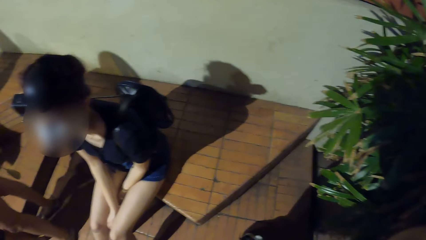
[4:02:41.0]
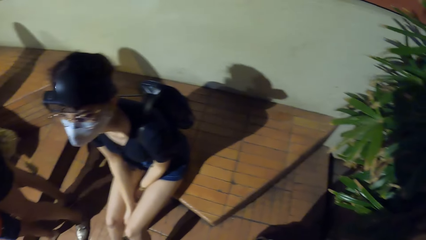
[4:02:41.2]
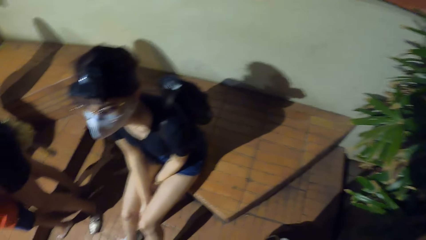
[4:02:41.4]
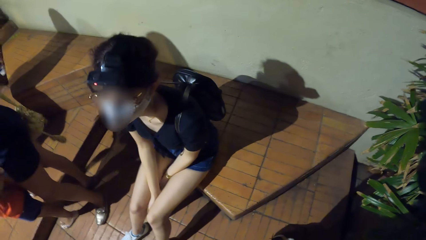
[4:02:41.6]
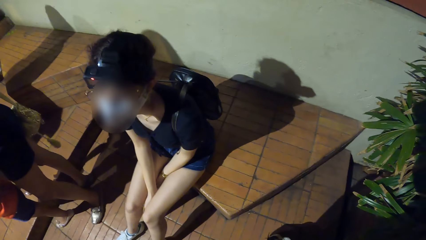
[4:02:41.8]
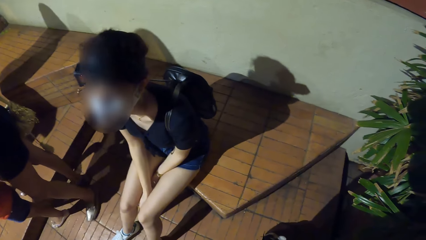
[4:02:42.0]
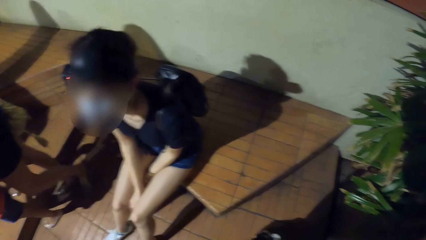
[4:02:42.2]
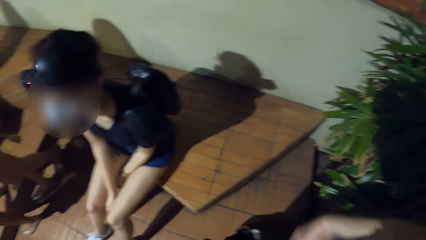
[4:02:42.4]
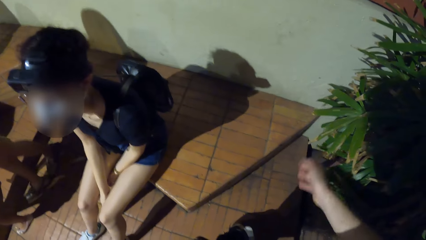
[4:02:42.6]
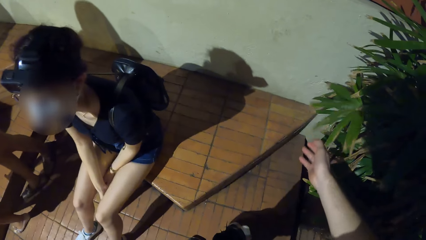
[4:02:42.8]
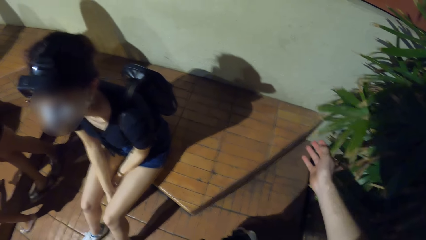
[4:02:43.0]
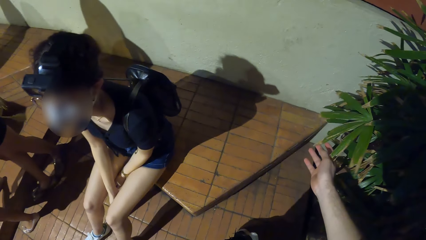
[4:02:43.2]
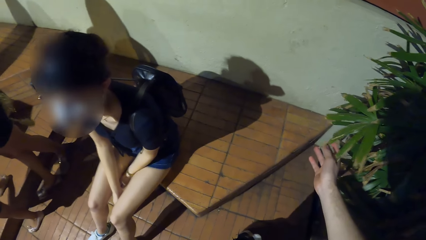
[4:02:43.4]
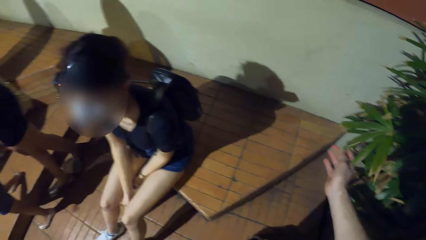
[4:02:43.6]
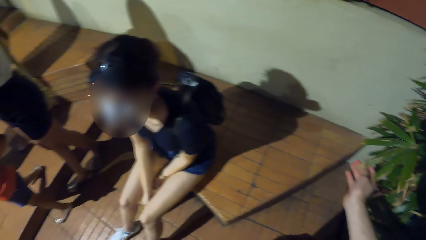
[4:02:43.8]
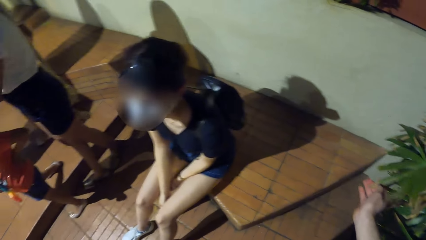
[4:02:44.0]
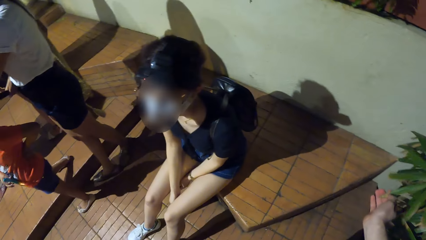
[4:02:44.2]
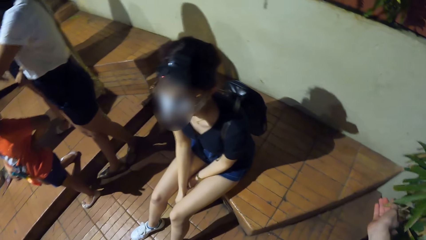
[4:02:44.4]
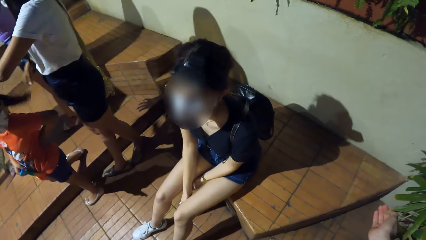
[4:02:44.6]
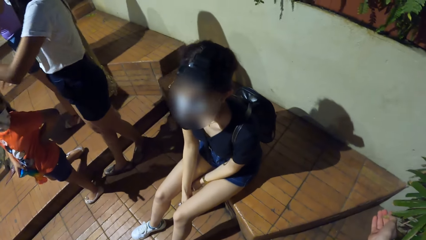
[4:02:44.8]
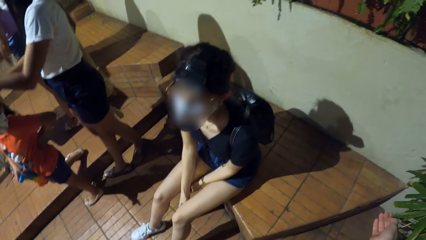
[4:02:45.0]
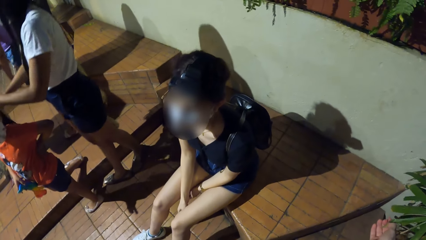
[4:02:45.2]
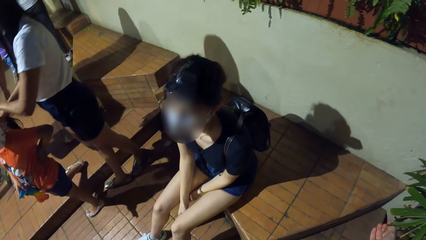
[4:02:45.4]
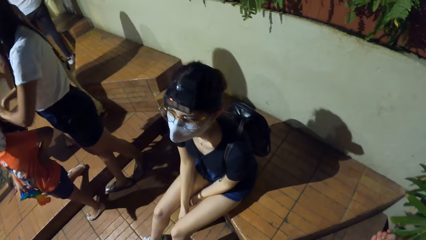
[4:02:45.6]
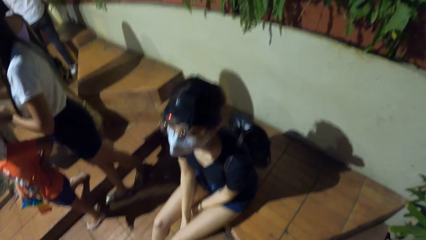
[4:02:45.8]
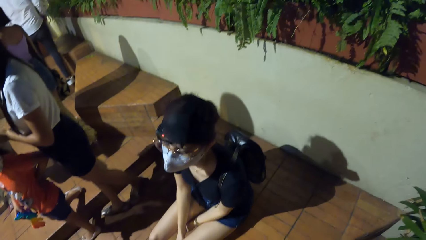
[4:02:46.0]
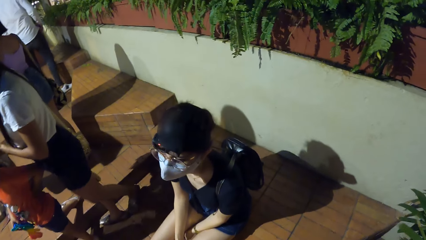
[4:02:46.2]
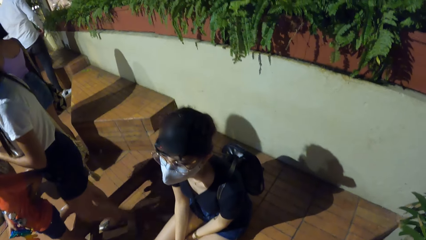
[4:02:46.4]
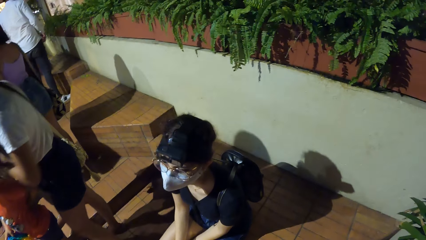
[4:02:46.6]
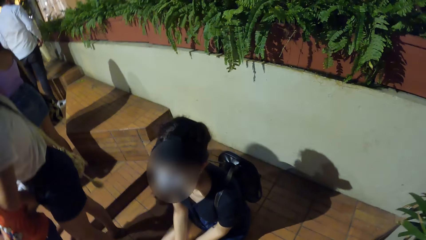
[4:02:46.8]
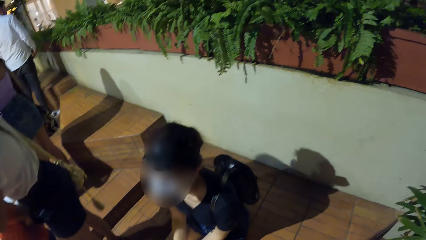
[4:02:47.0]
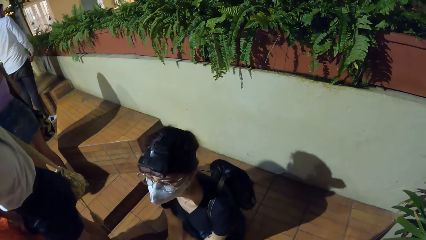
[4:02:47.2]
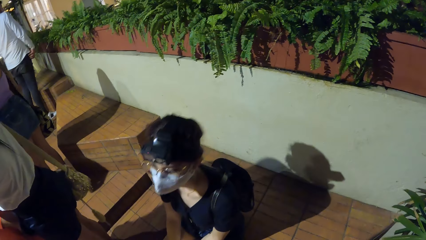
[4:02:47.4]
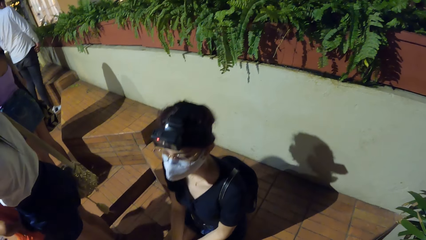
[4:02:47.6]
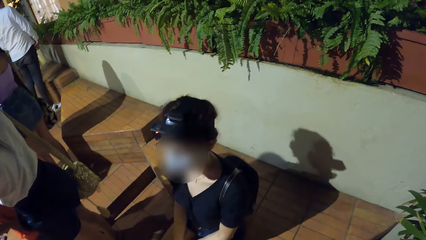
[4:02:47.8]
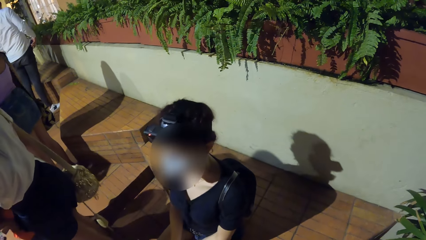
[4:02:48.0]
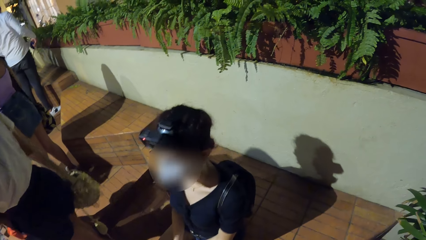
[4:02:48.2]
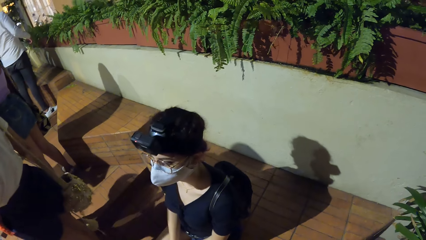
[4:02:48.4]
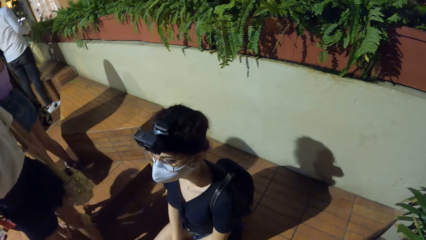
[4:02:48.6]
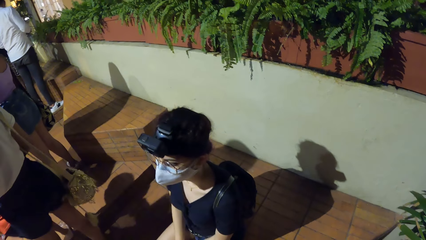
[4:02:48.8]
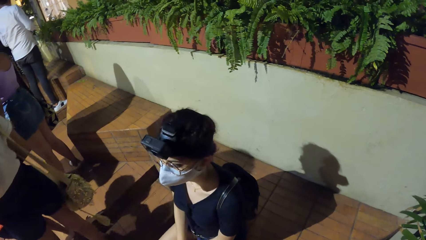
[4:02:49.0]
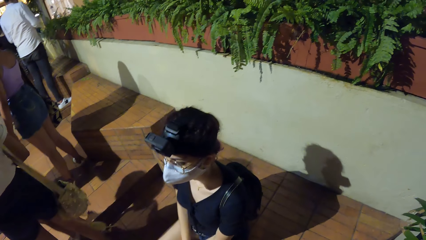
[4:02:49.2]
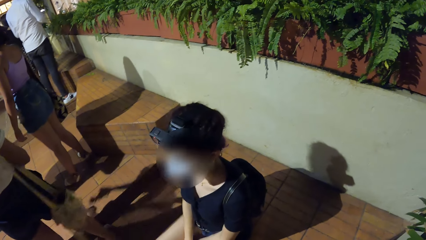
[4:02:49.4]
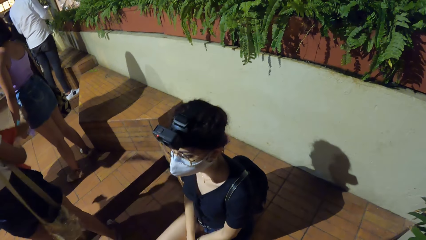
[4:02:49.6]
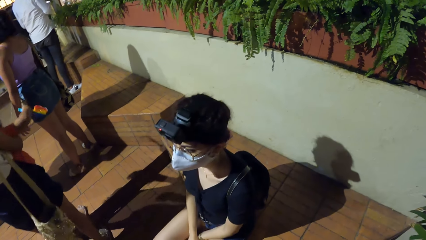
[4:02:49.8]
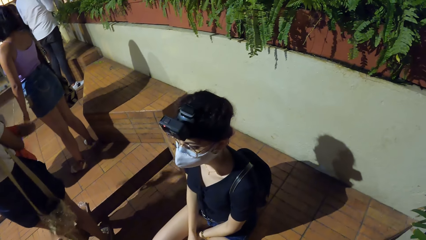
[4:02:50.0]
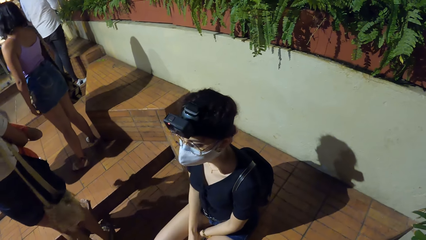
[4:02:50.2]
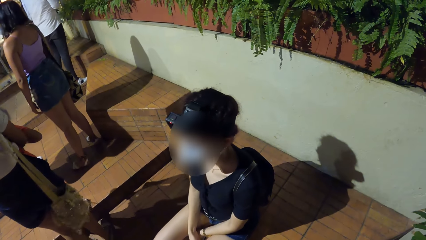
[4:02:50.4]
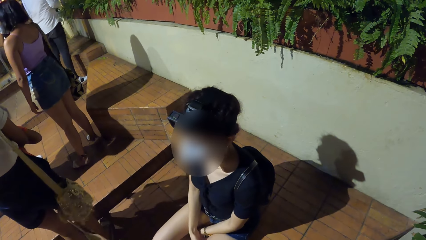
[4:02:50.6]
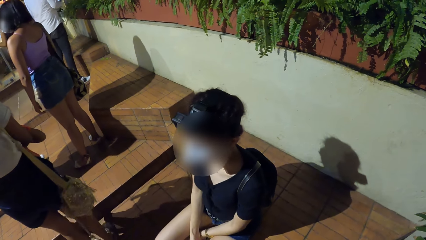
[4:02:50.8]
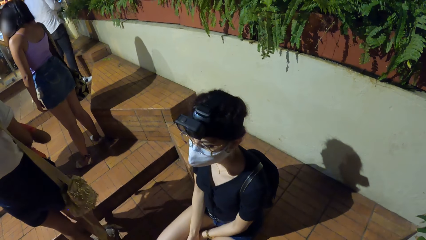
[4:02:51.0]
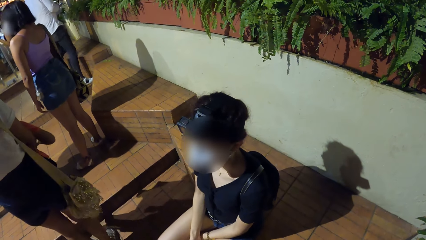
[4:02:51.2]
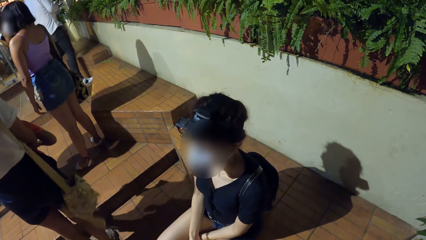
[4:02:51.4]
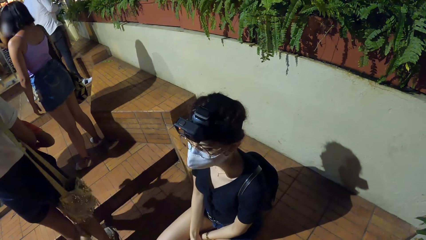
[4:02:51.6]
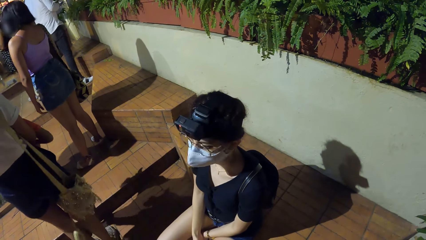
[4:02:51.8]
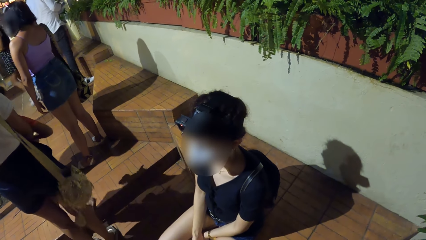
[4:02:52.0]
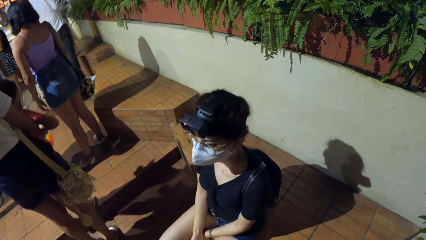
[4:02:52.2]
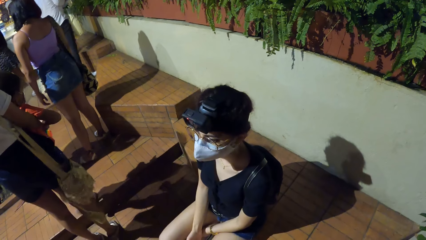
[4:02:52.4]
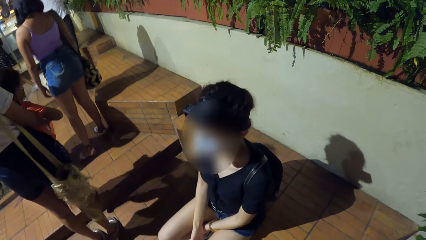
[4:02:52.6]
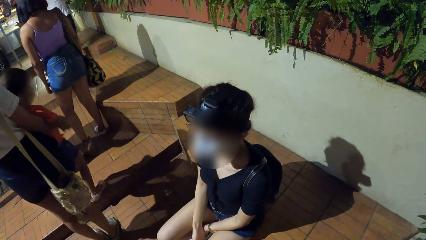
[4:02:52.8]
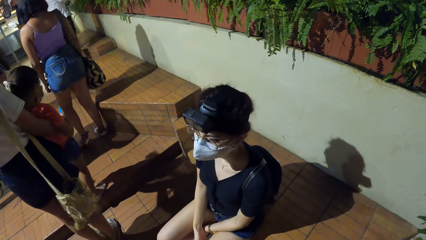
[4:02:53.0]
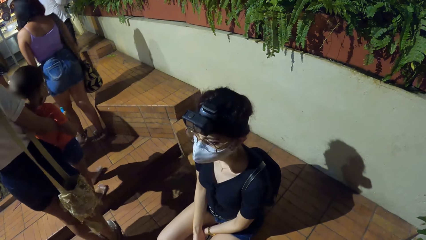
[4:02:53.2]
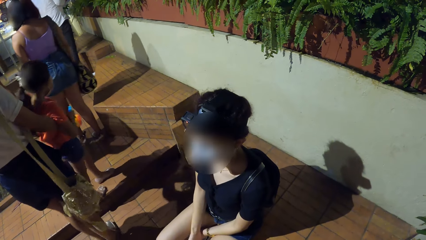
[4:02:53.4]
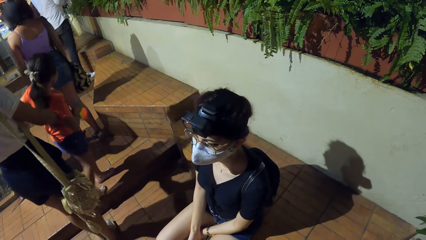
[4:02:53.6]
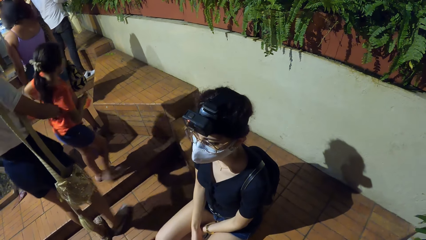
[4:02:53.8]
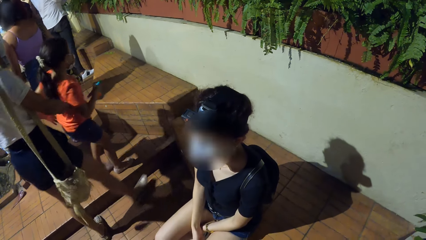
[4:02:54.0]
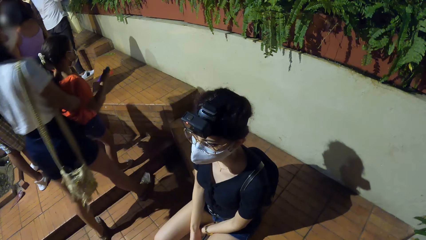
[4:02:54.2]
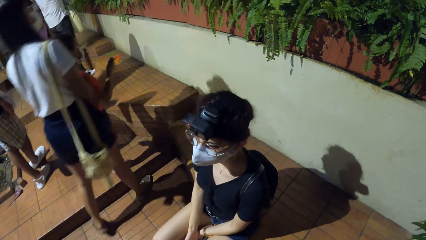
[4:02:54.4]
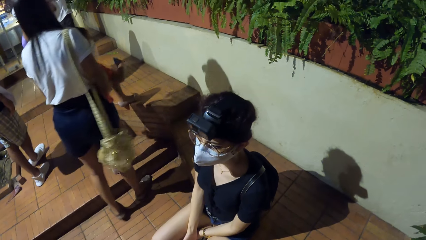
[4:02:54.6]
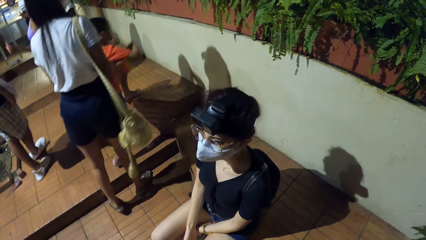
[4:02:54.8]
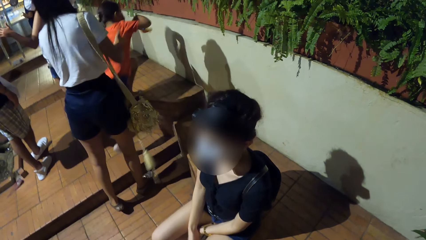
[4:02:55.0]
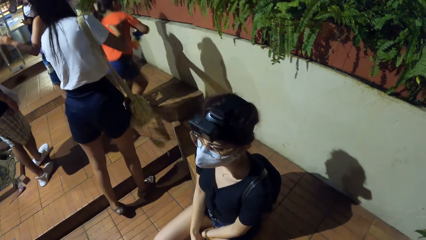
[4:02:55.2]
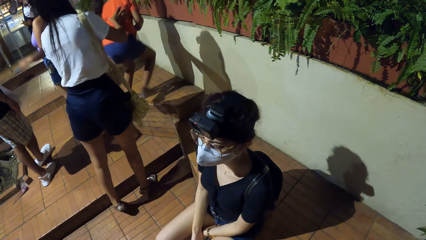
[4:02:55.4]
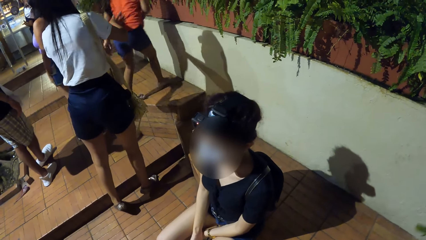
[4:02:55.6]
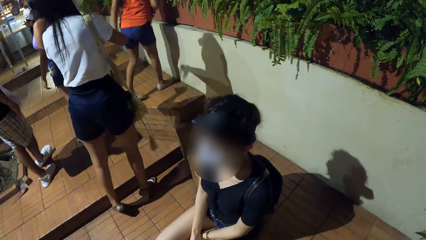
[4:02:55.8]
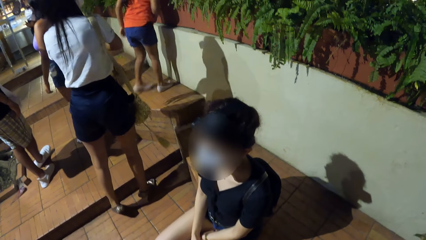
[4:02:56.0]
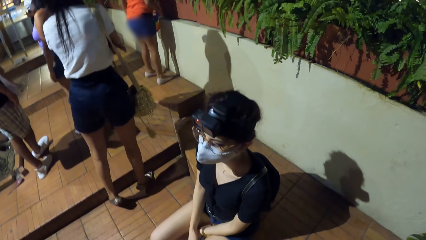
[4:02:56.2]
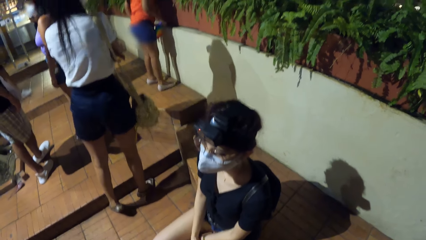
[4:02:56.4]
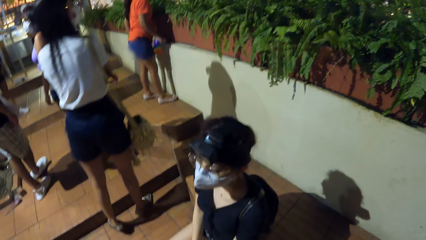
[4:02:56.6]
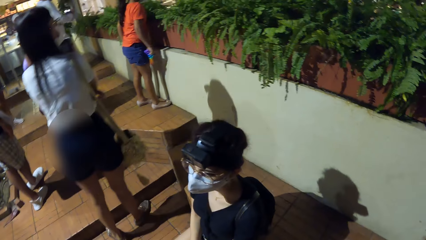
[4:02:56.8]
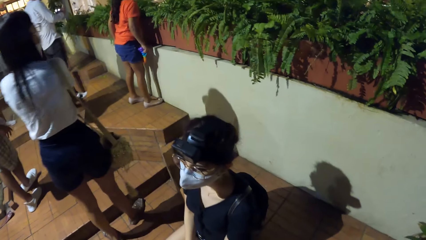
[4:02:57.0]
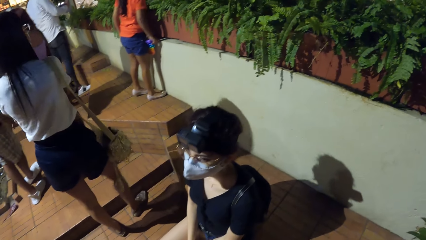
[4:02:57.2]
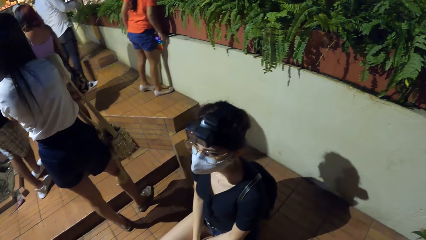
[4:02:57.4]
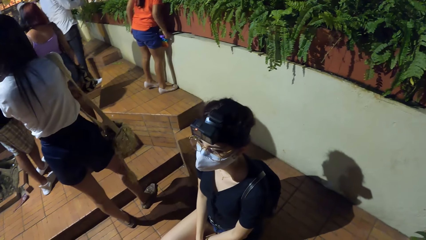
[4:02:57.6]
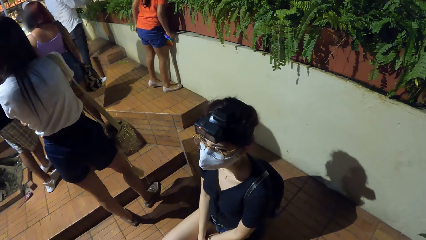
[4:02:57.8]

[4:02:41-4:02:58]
The camera wearer holds a leaf in a flower with her right hand. She touches the leaf. She looks around. A girl climbs a platform.
